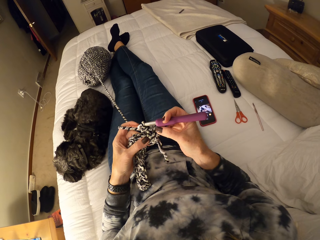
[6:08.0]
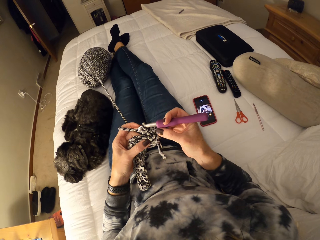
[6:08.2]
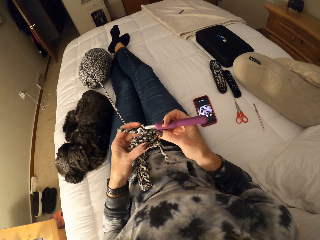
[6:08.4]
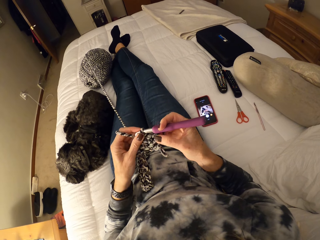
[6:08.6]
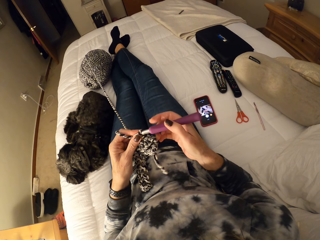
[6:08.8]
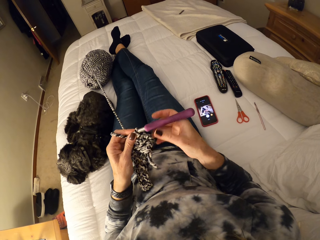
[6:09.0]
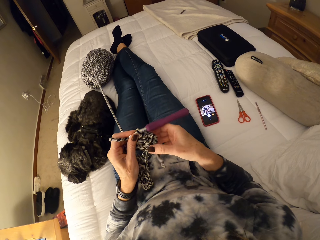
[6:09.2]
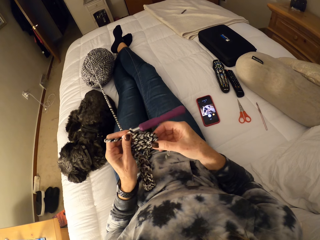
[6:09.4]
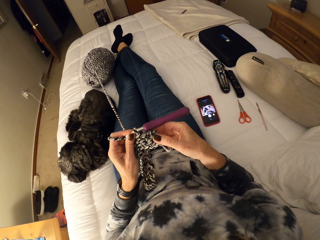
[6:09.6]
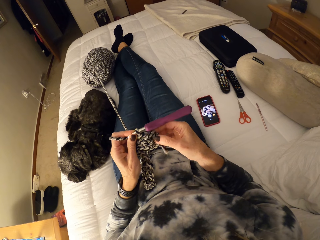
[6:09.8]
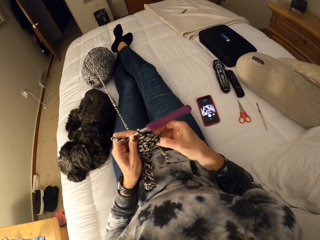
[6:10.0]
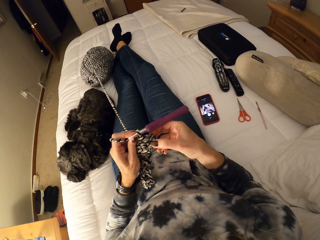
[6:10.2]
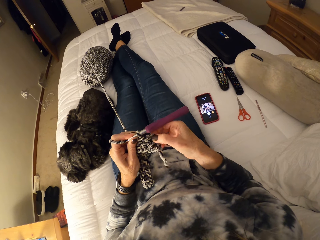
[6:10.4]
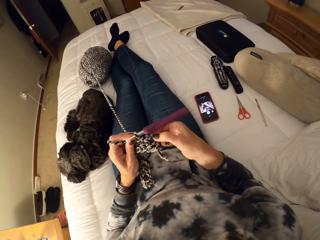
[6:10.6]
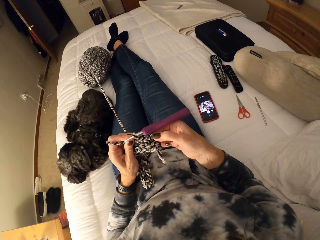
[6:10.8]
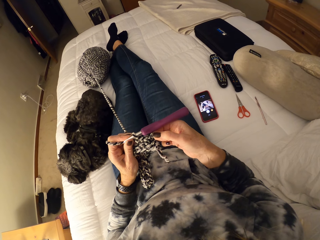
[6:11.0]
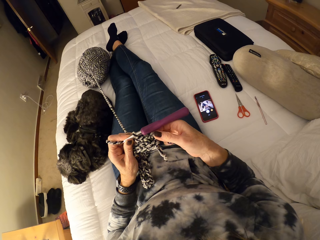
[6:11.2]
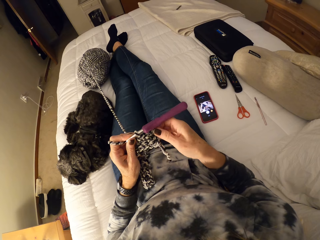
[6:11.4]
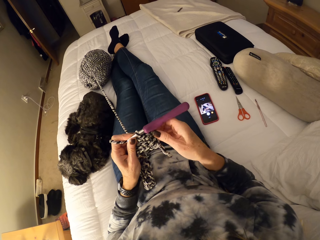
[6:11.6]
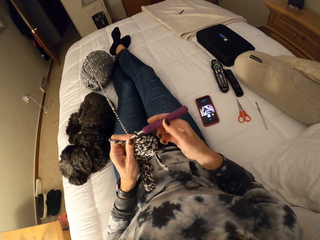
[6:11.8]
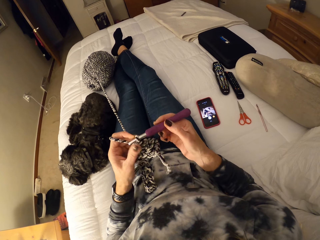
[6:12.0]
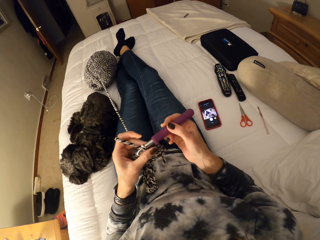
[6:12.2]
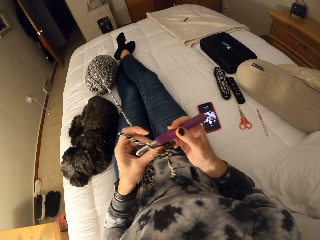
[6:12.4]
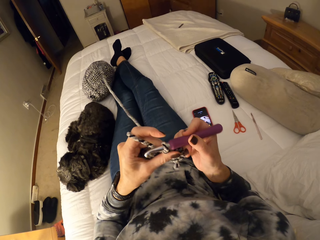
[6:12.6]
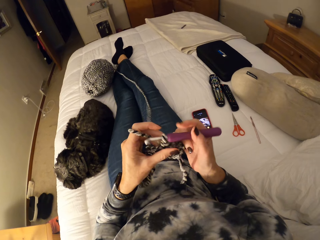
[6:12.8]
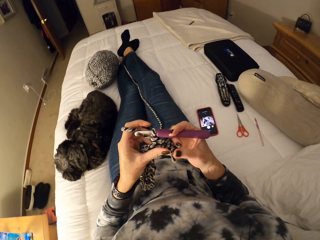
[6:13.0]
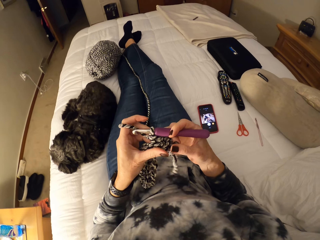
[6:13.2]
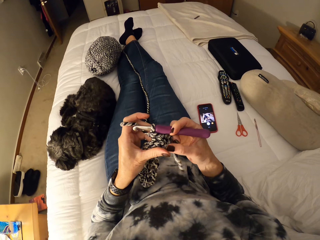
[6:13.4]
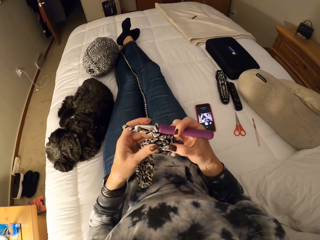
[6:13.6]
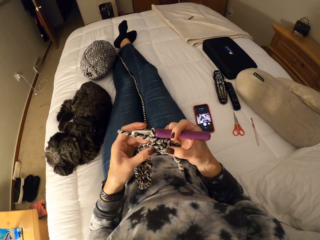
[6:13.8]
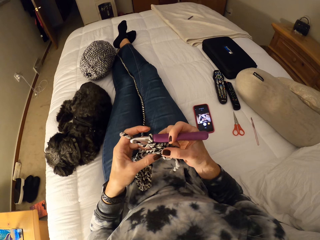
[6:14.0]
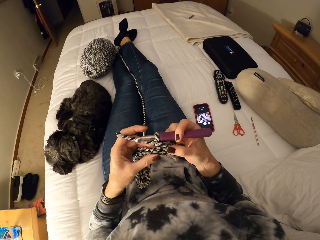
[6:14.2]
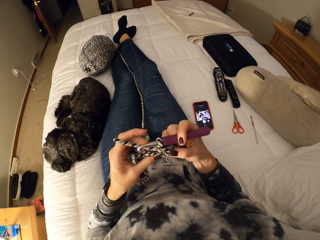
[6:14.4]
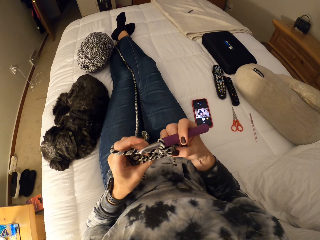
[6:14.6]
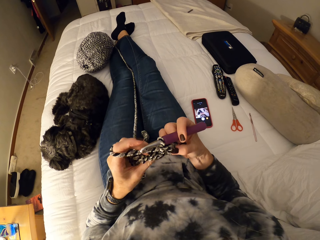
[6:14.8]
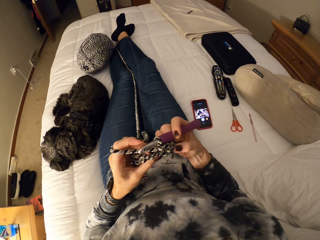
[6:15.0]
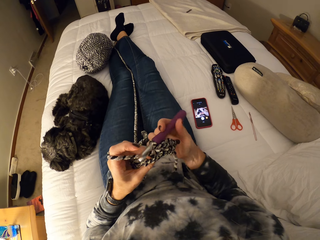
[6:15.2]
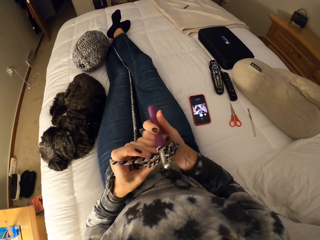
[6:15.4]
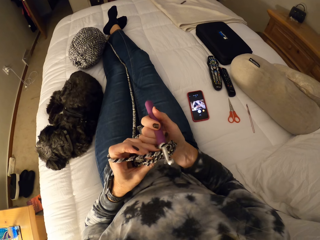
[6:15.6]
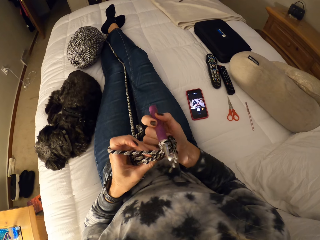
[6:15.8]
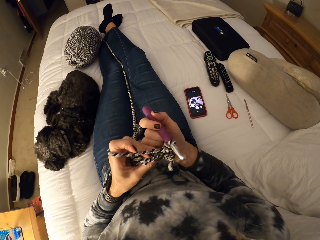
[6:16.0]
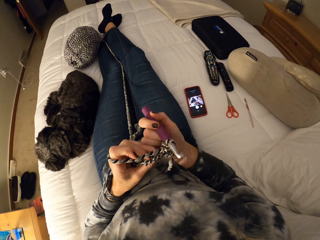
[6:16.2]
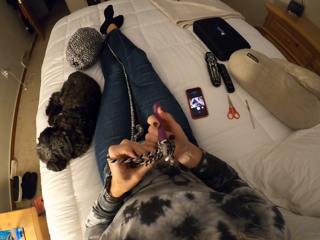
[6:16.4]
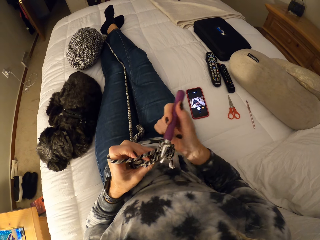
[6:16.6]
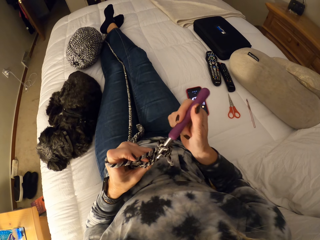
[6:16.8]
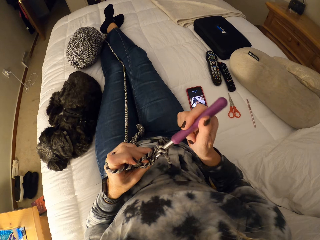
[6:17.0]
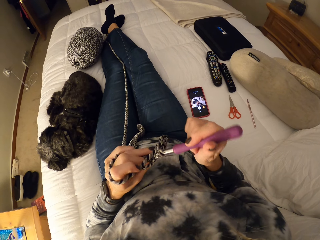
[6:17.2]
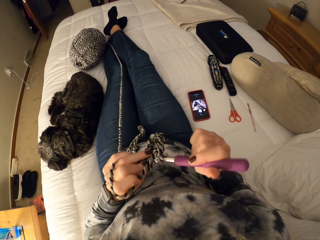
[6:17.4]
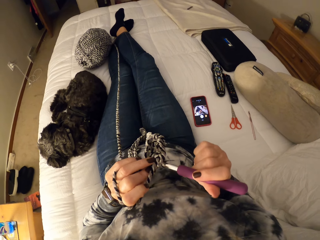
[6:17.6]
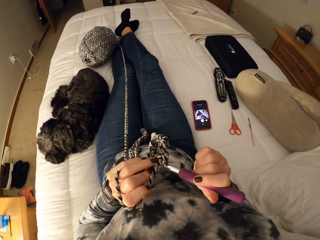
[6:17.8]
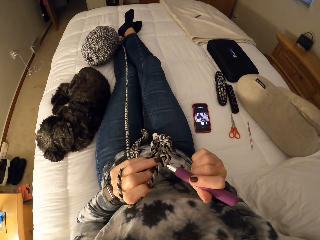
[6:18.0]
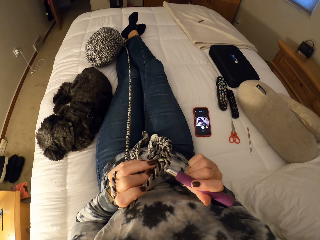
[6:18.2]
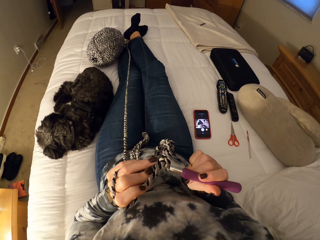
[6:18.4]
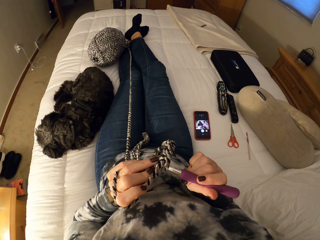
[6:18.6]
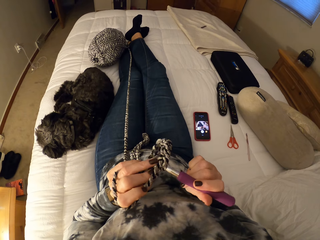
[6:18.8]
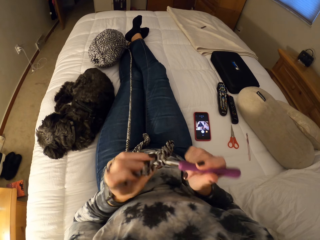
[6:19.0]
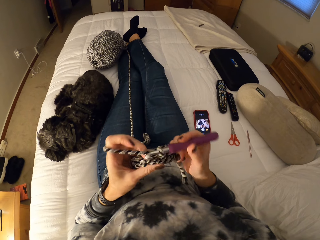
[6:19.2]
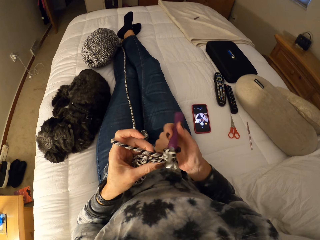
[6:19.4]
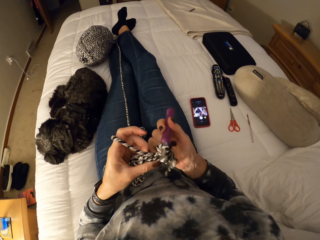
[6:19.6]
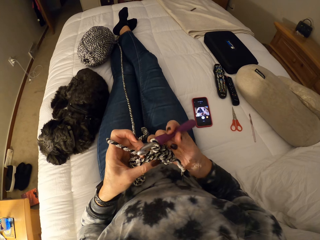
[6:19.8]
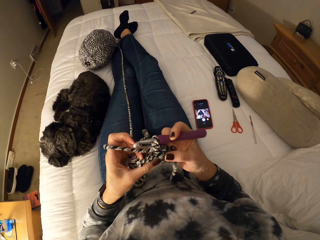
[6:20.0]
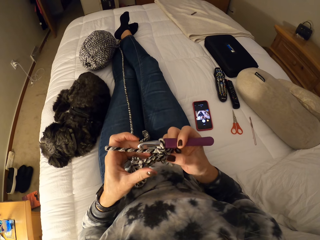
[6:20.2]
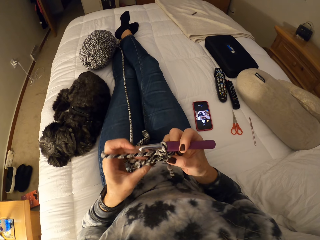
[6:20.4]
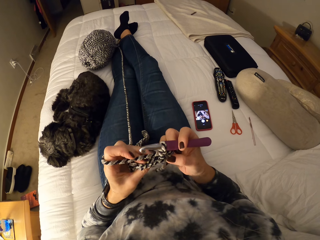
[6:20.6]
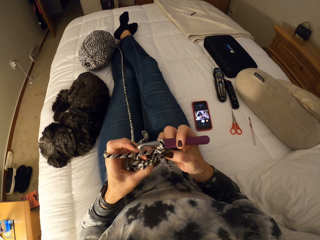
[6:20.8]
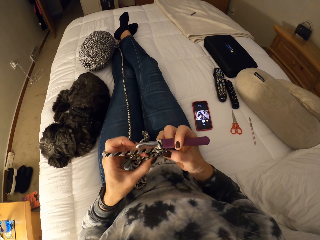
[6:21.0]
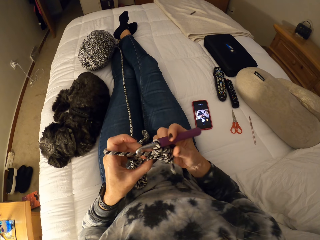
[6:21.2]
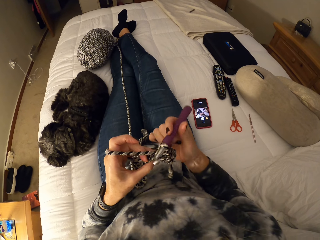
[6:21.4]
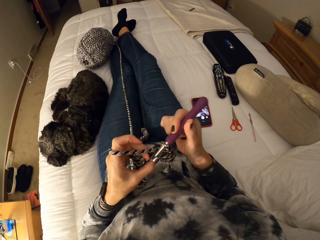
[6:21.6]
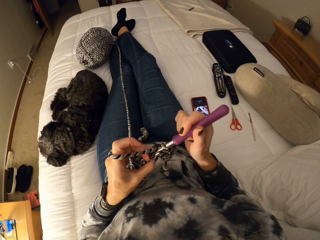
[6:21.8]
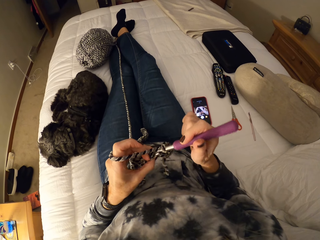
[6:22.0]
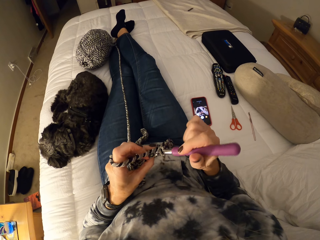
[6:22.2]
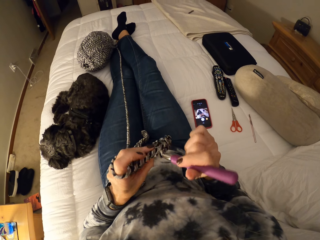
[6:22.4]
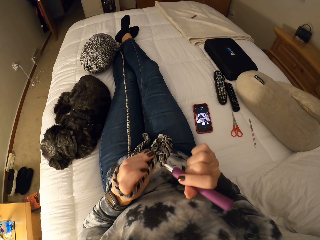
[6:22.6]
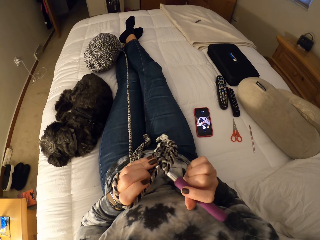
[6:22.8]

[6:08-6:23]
The camera wearer knits the cloth with the crochet hook with the yarn.

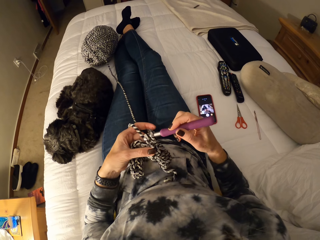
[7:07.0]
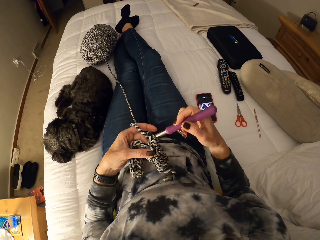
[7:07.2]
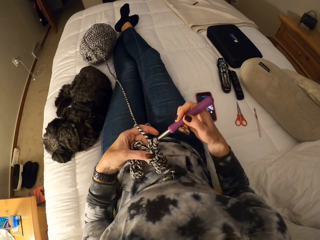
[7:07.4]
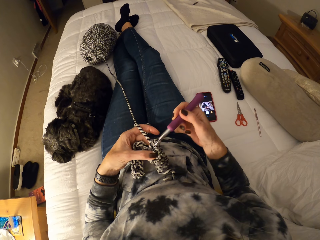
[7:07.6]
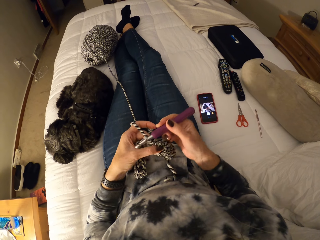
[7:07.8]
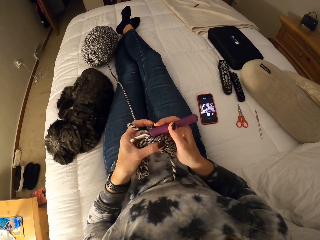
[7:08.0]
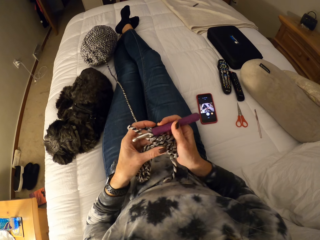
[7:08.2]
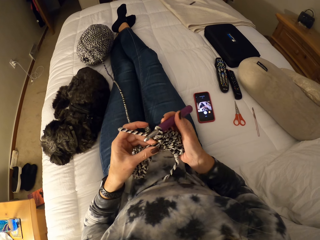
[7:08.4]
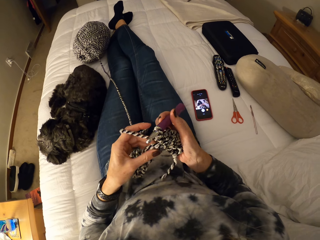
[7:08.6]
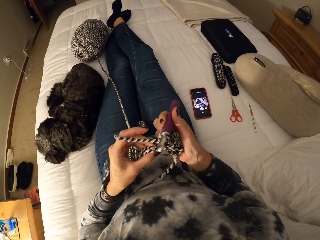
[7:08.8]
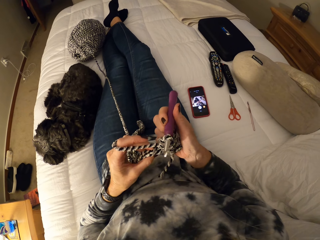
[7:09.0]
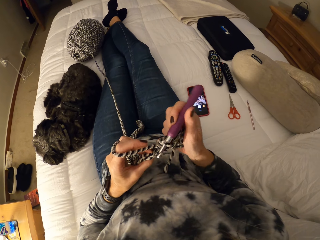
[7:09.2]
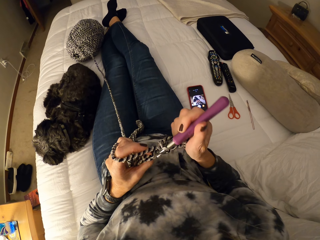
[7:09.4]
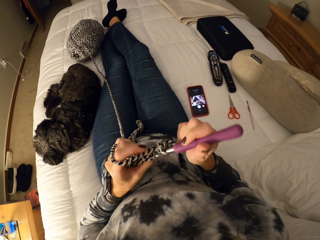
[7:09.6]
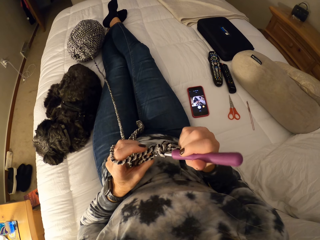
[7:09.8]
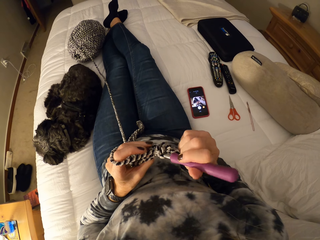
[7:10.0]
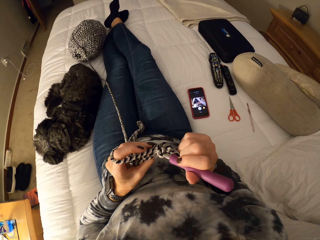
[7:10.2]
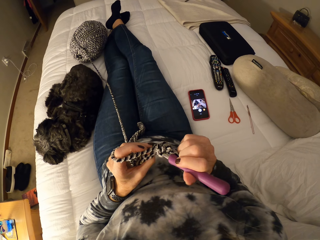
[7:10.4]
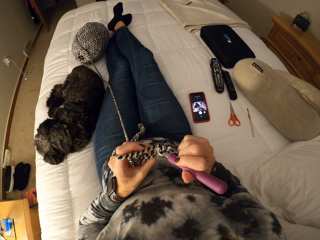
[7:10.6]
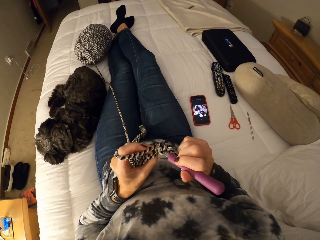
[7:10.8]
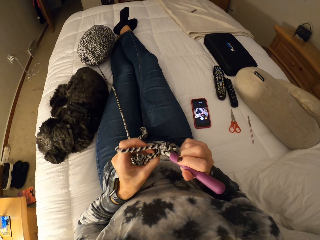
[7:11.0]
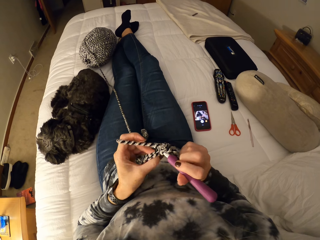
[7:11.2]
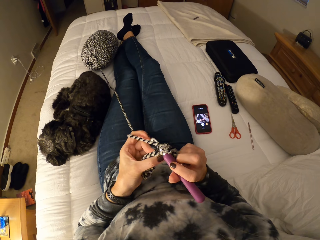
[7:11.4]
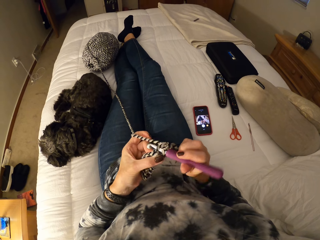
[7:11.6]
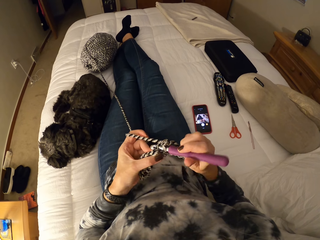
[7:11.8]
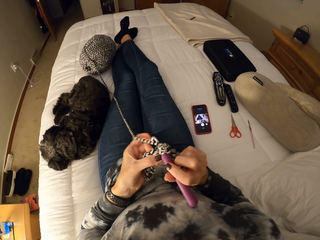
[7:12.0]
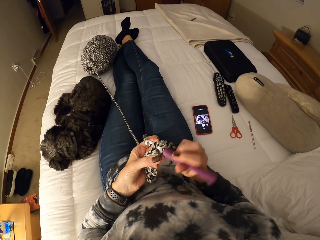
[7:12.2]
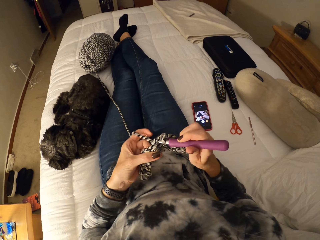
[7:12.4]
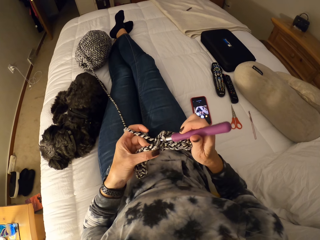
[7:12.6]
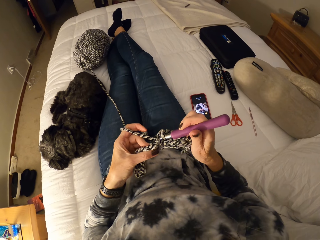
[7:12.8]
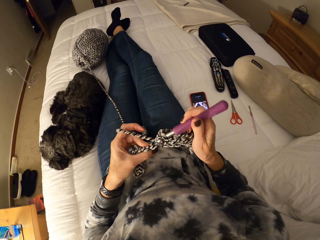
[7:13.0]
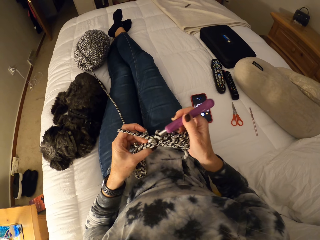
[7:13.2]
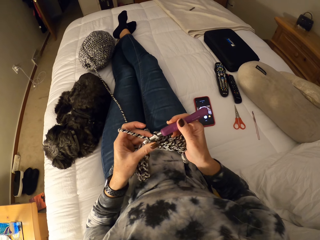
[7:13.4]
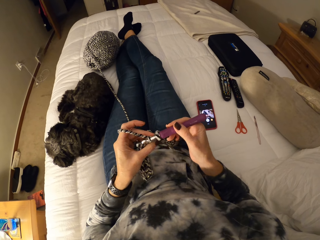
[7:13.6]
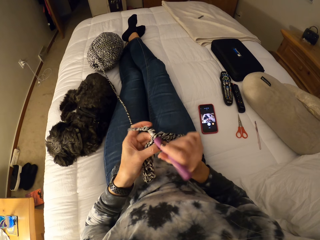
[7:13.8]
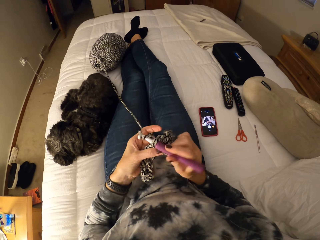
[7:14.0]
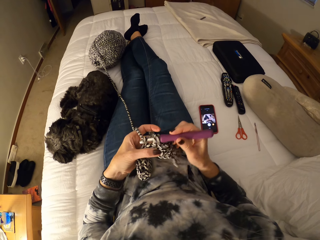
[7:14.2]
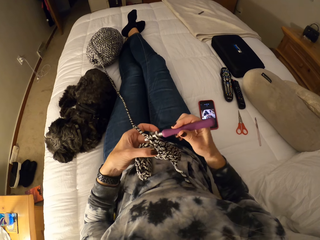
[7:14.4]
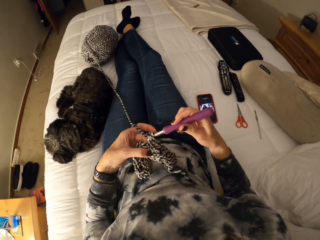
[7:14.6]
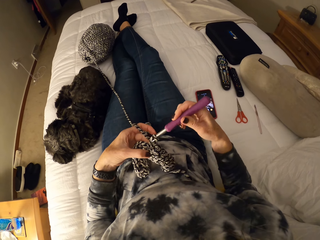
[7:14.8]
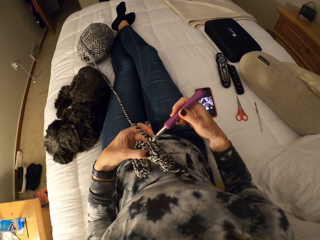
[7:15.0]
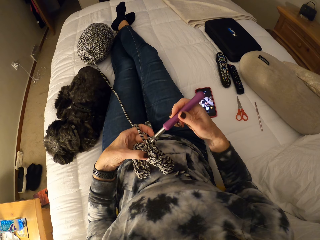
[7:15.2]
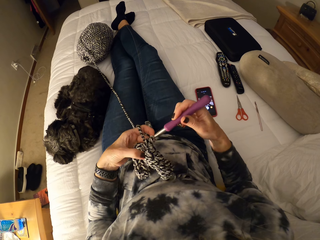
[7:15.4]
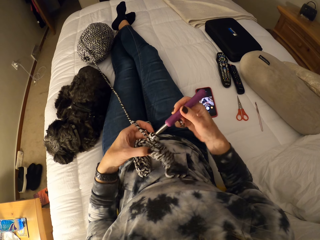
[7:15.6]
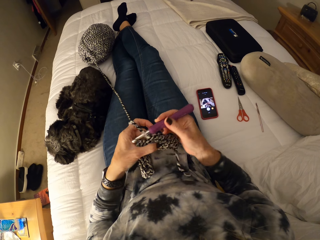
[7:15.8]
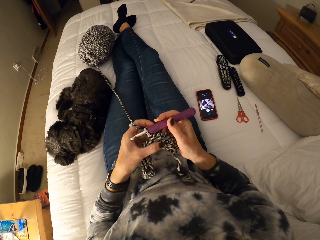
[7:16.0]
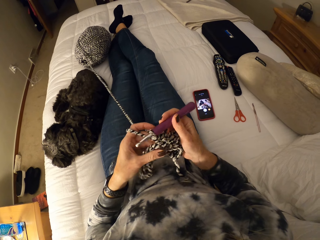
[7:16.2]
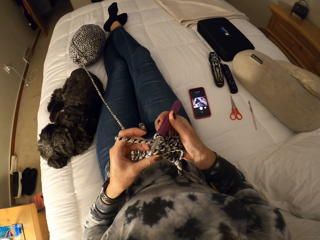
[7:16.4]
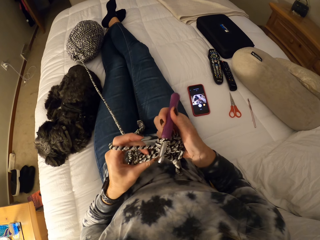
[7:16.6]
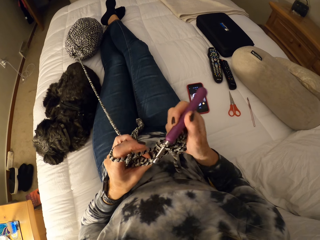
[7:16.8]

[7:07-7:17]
The camera wearer inspects the cloth. They knit the cloth with the crochet hook.
